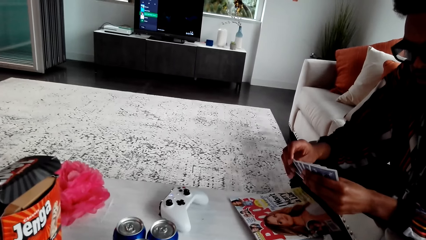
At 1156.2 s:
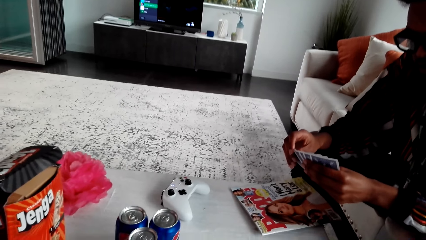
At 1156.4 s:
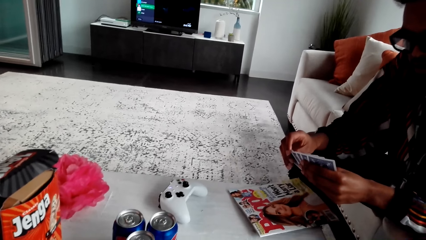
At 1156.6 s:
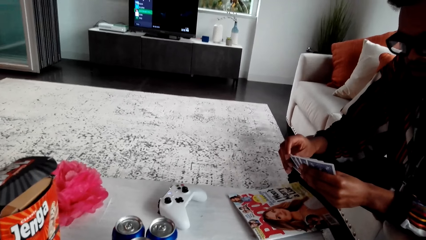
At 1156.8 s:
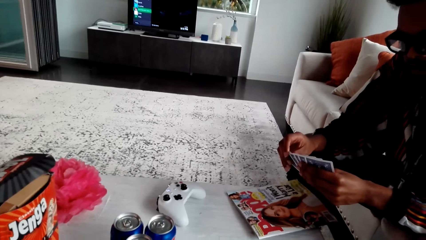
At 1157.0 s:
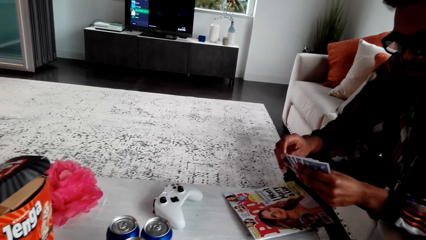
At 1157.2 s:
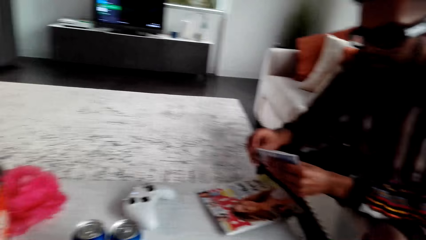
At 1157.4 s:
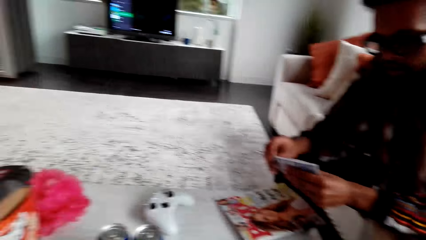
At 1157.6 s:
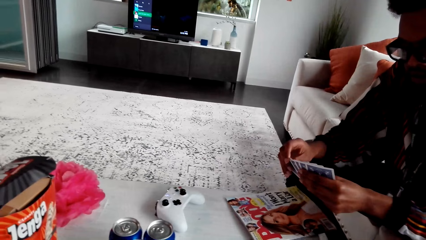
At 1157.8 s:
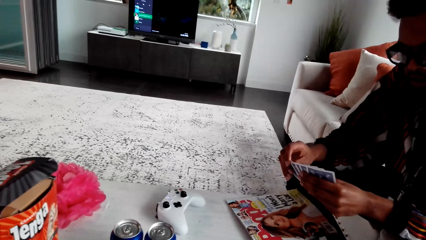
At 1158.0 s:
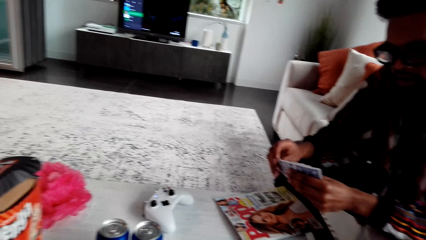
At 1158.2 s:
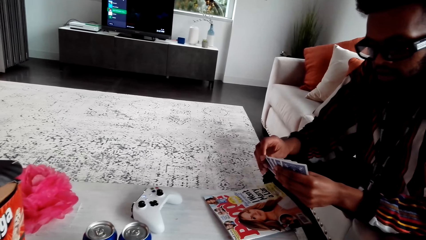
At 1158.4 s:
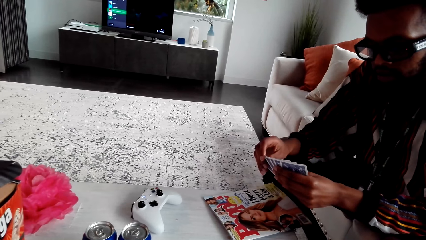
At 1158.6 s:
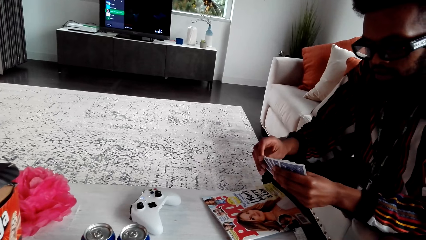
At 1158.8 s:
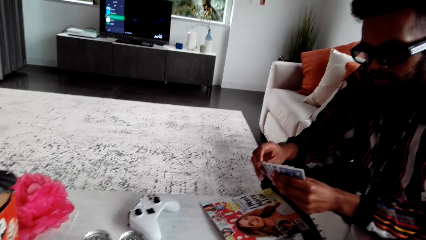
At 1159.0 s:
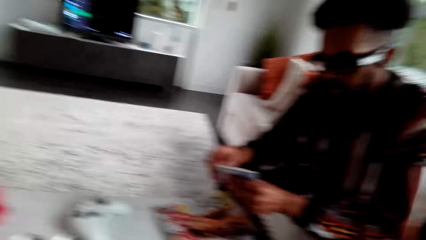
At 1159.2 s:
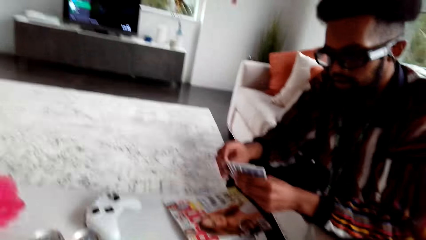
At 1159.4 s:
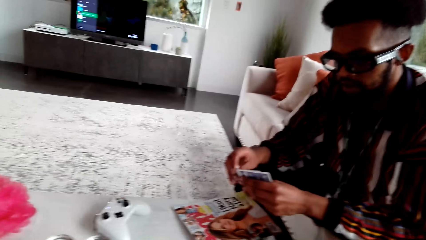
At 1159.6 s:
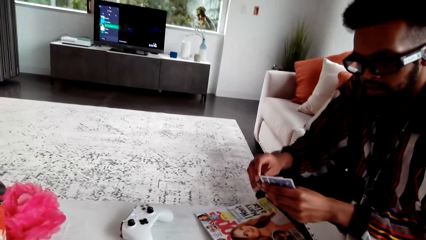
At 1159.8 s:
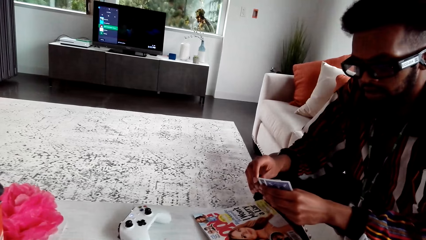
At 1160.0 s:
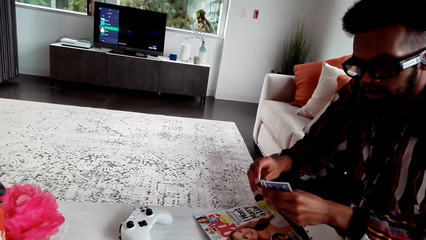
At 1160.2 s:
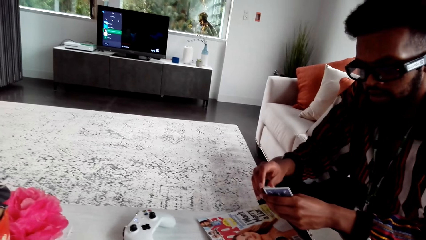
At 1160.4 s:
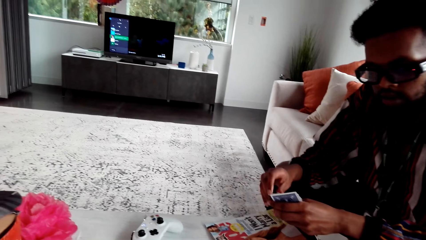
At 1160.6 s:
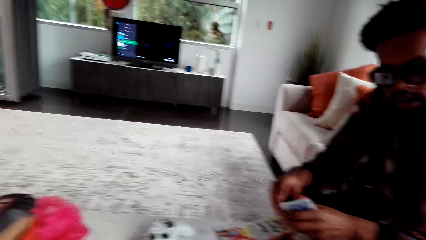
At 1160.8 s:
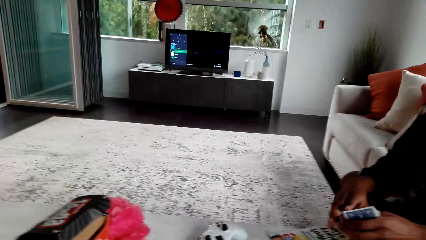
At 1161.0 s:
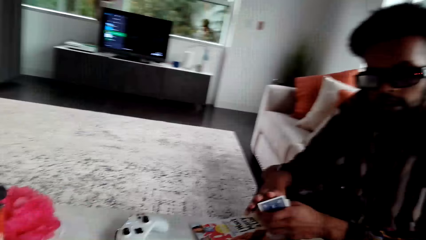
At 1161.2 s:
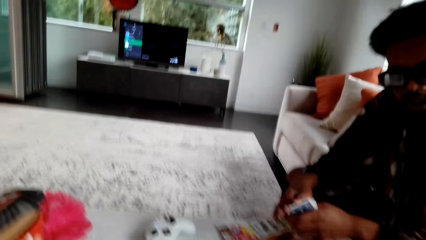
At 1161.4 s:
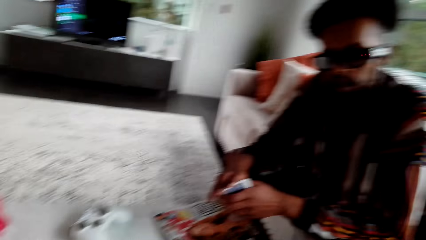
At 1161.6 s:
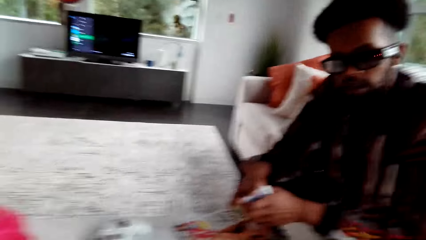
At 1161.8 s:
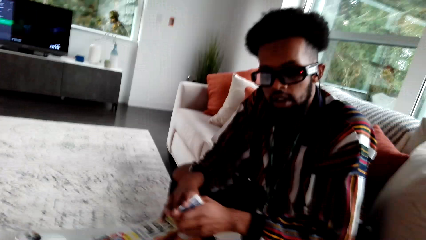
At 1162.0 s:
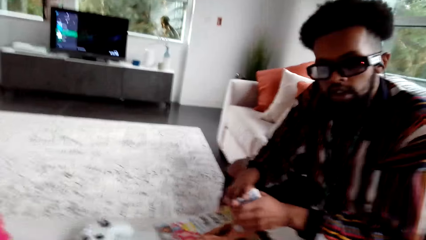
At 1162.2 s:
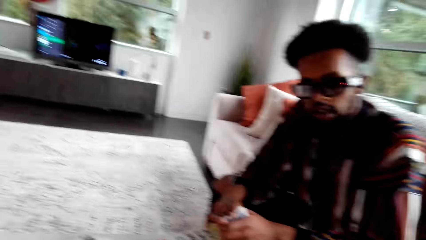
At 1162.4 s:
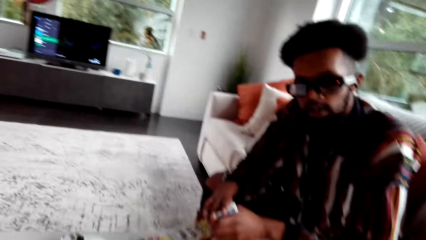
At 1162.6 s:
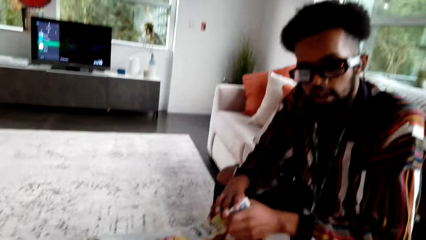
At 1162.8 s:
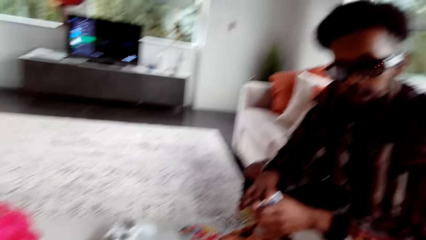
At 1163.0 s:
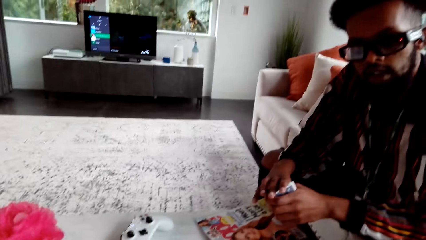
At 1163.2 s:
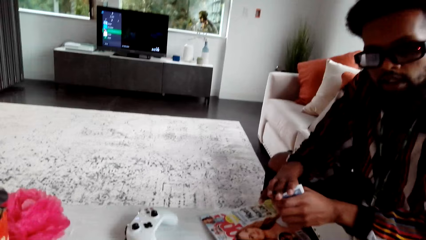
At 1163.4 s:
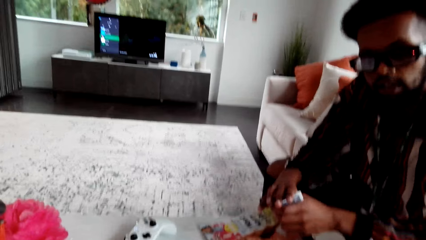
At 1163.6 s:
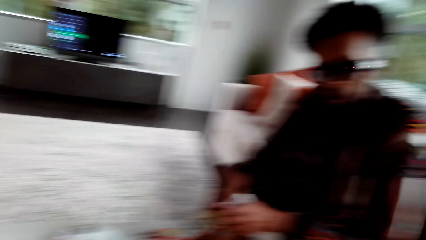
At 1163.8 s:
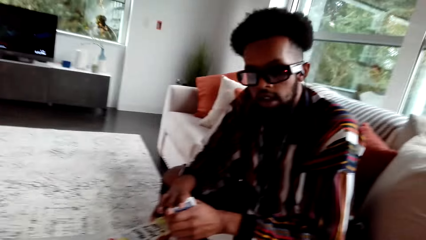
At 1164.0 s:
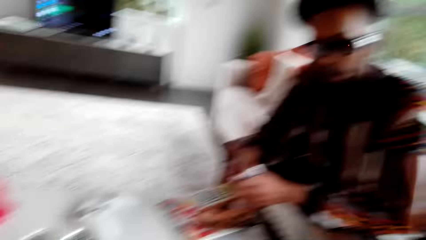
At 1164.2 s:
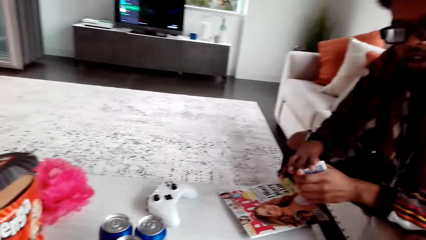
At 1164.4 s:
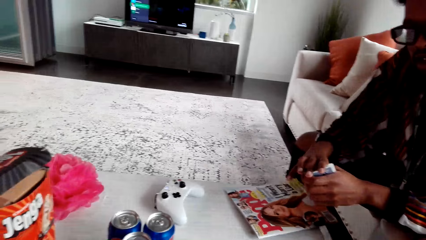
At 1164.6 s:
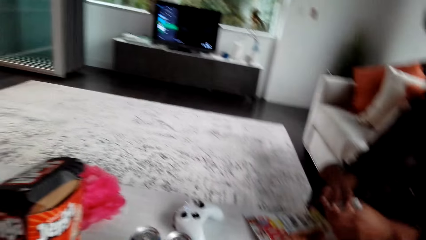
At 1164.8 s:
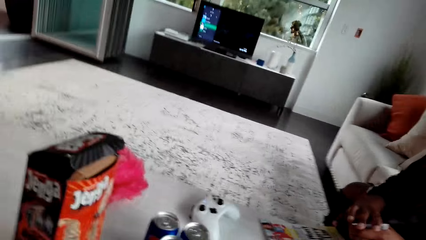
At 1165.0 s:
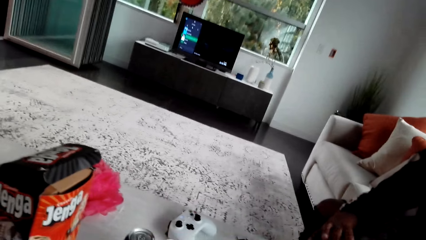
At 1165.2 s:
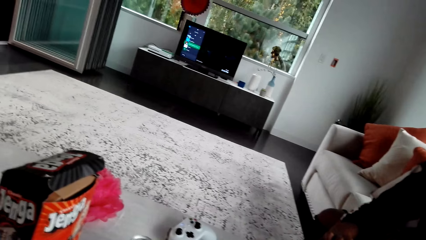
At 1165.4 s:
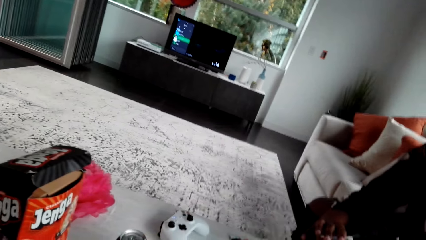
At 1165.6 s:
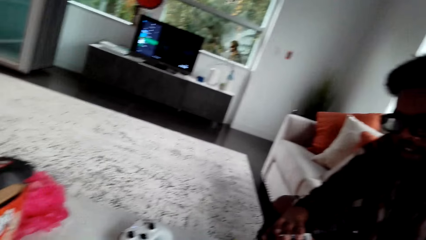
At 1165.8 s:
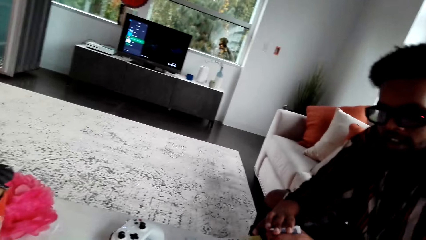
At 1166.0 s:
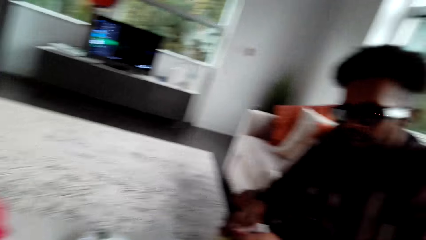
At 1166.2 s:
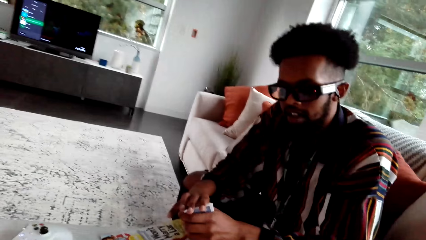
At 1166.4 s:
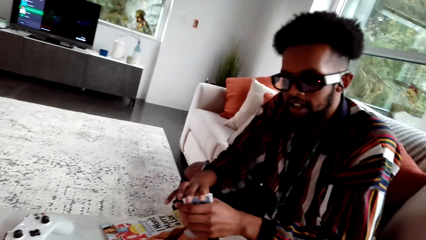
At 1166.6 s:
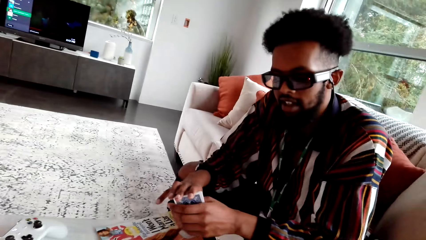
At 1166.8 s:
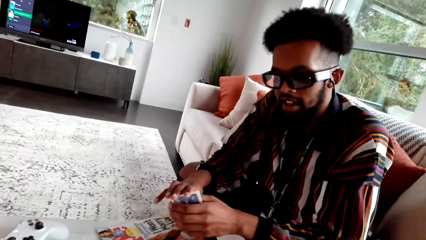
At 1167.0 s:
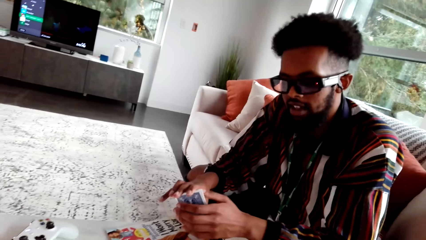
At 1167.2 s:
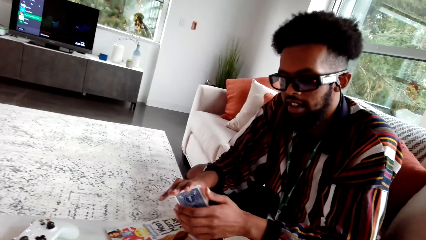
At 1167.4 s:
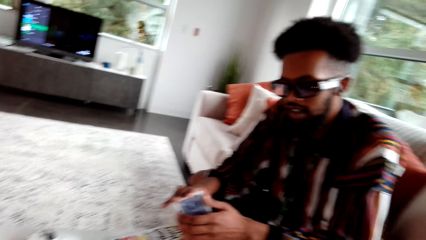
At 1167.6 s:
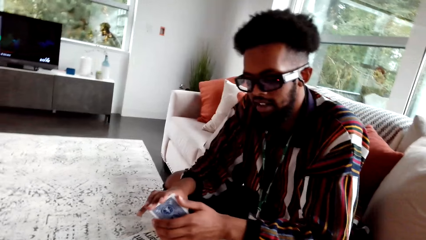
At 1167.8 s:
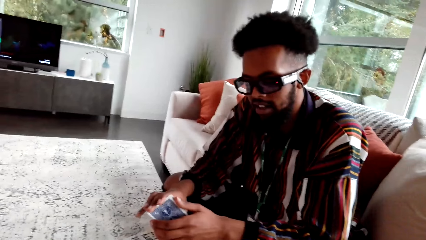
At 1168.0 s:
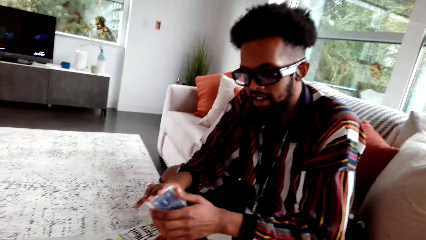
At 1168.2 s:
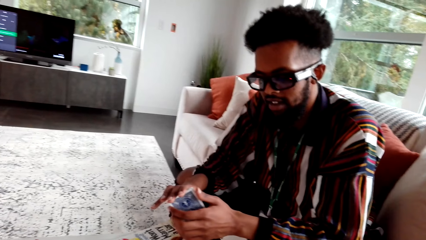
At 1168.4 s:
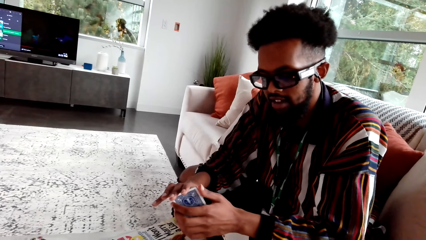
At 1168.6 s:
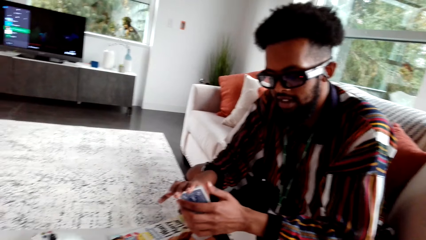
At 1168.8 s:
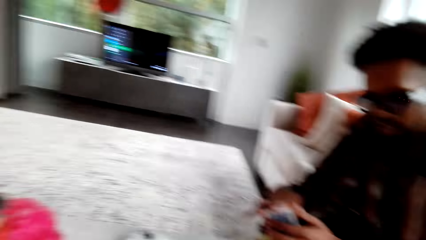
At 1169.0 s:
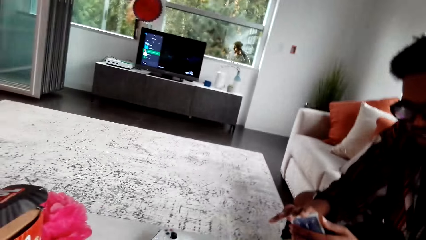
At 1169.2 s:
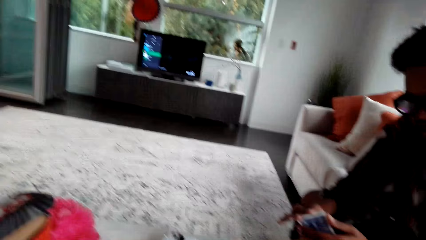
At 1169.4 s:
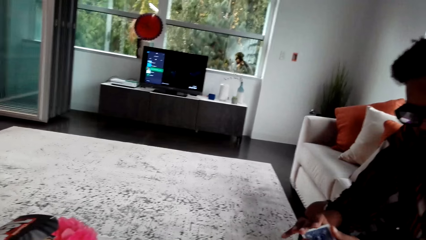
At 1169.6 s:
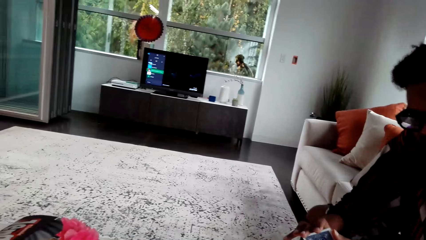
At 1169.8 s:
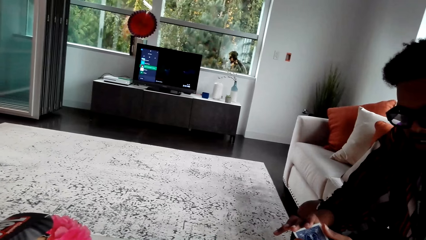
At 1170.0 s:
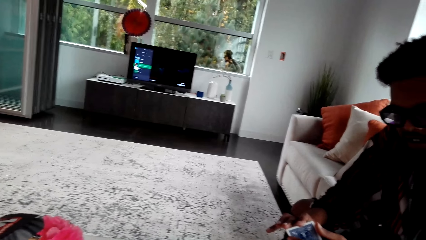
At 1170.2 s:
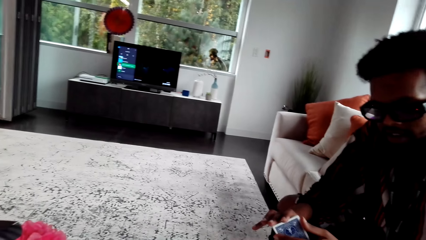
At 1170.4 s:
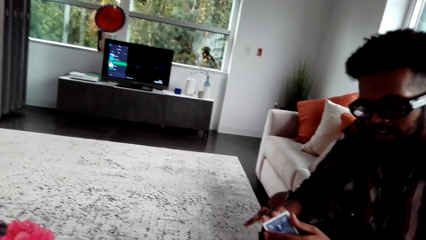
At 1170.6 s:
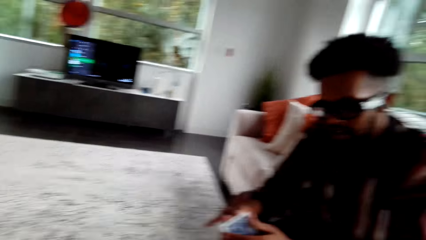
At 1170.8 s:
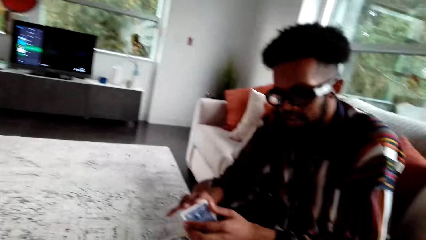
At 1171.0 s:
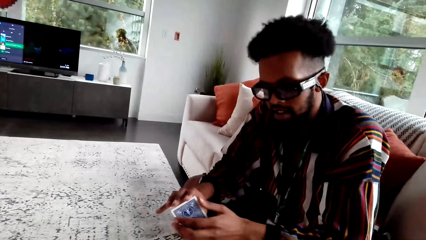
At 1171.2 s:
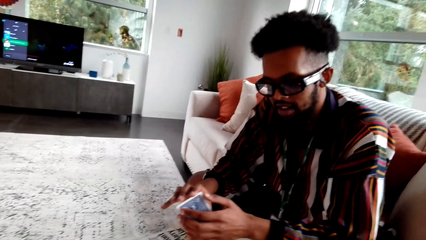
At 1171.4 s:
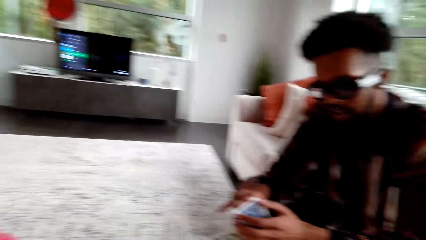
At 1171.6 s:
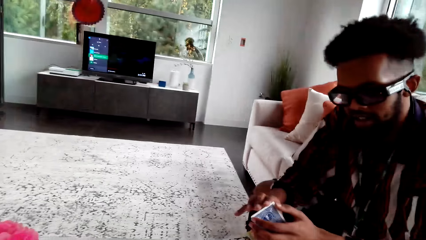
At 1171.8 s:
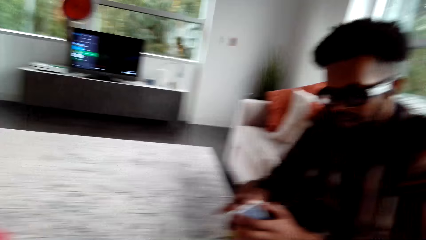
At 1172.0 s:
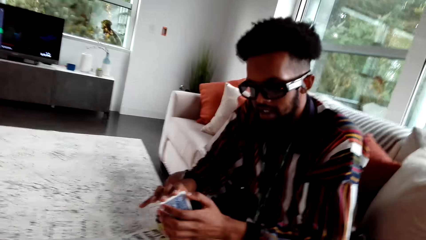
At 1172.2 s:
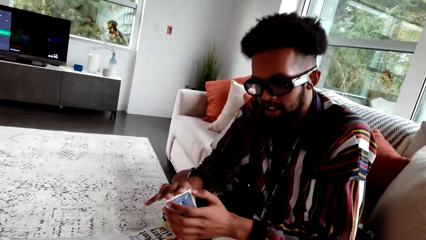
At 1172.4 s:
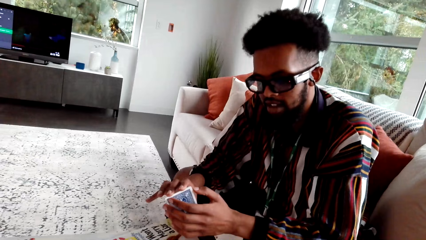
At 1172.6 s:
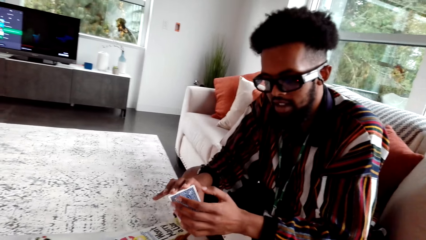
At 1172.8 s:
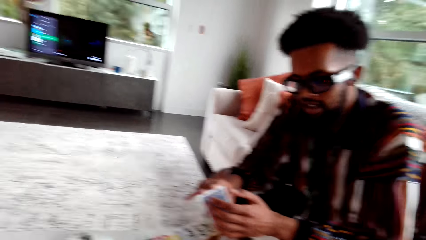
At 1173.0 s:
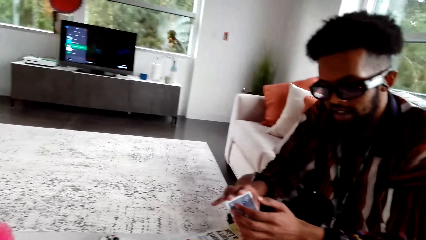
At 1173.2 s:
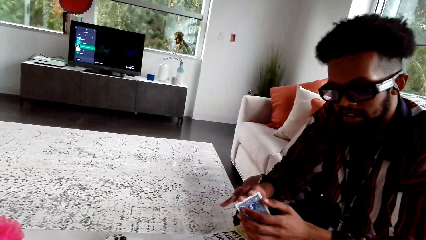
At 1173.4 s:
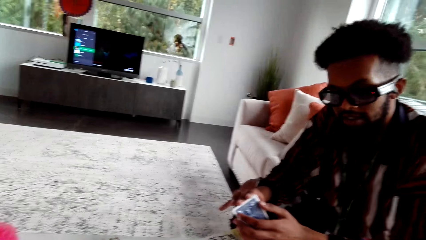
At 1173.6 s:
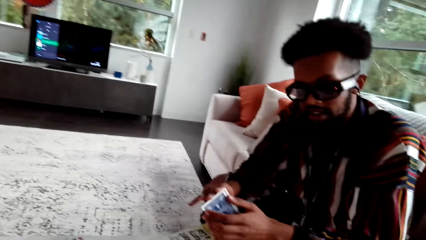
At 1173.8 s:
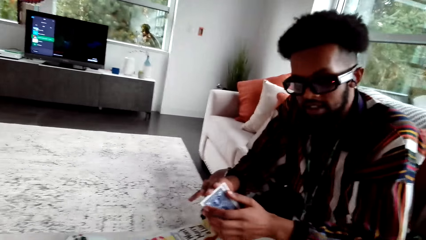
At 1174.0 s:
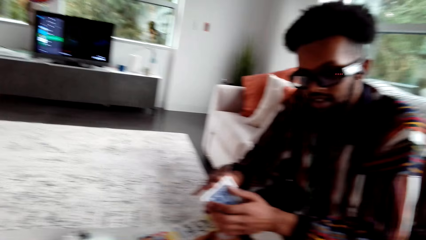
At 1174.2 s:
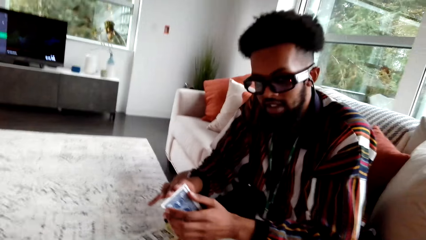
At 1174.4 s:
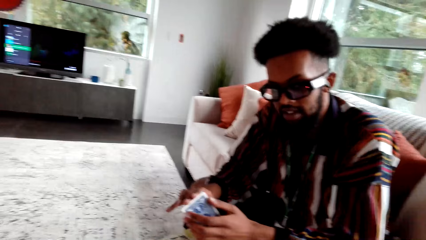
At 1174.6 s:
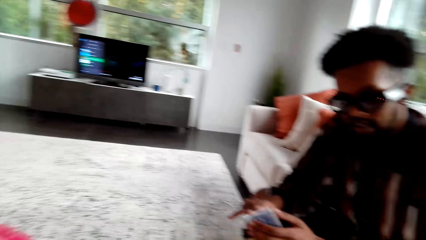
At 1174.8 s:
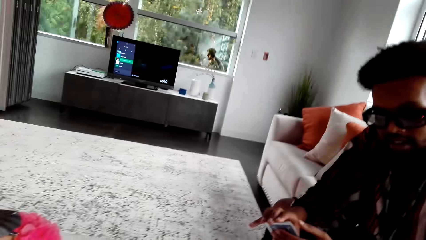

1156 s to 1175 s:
The man nods. The camera wearer speaks to the man.
